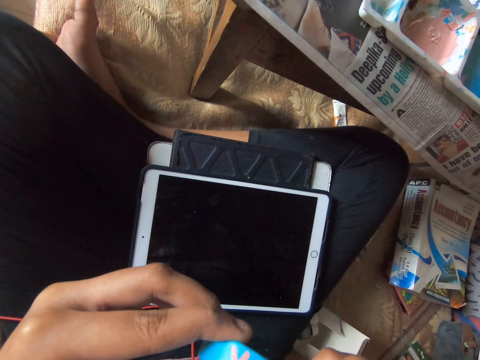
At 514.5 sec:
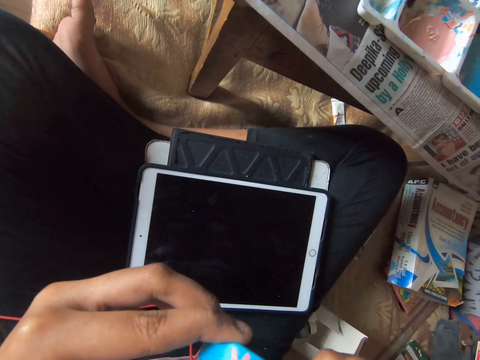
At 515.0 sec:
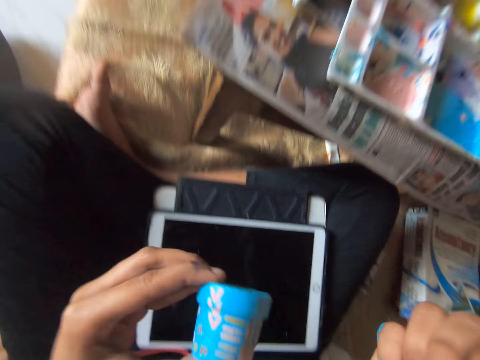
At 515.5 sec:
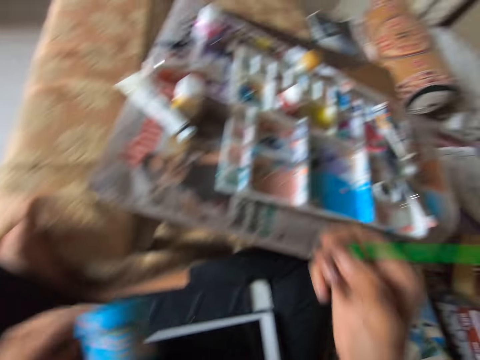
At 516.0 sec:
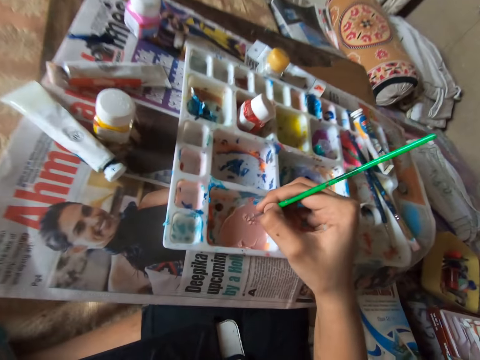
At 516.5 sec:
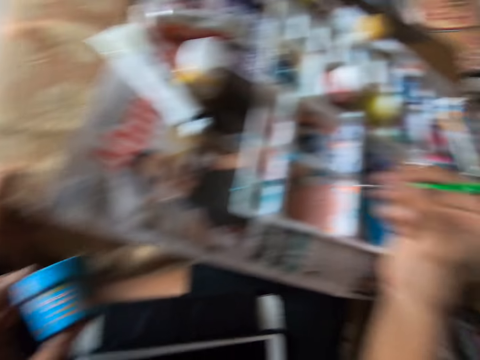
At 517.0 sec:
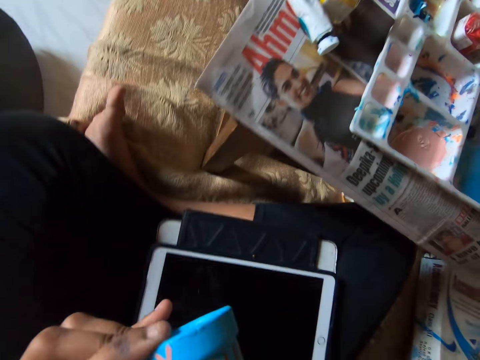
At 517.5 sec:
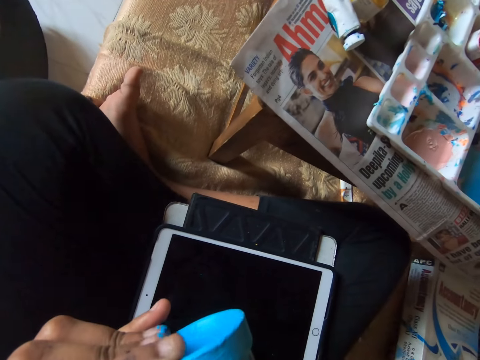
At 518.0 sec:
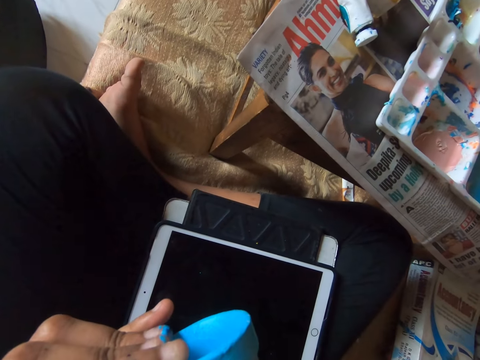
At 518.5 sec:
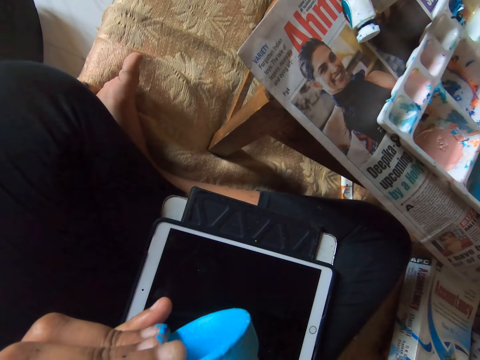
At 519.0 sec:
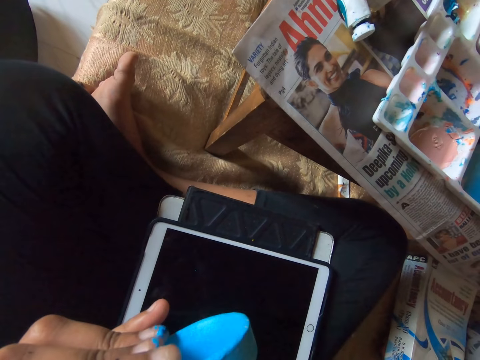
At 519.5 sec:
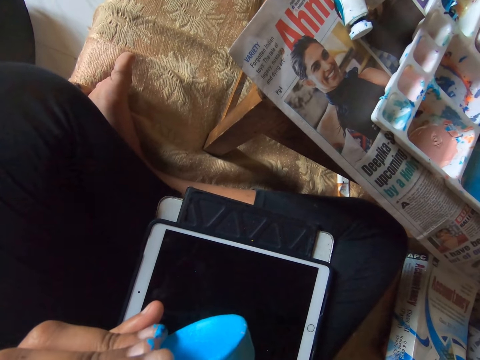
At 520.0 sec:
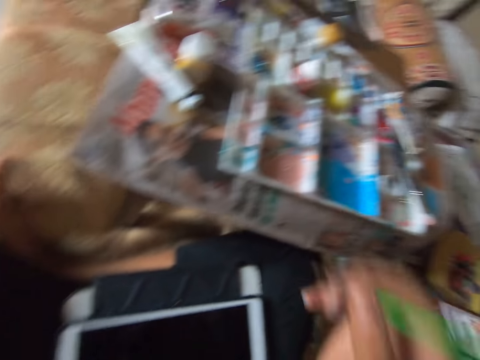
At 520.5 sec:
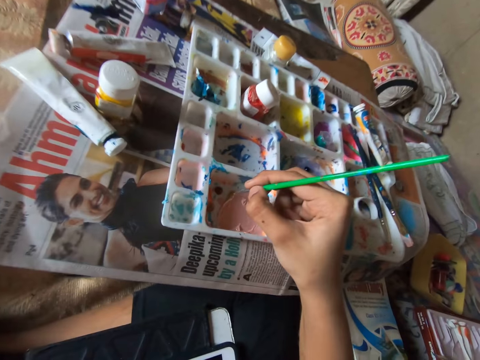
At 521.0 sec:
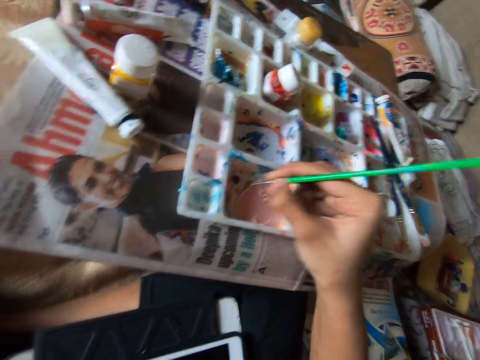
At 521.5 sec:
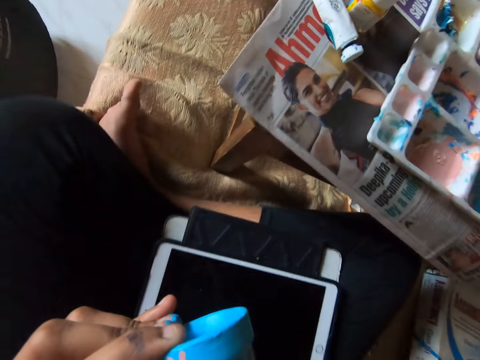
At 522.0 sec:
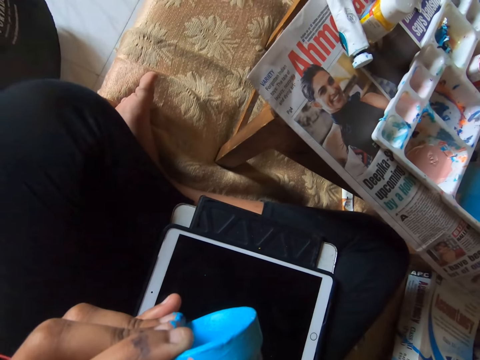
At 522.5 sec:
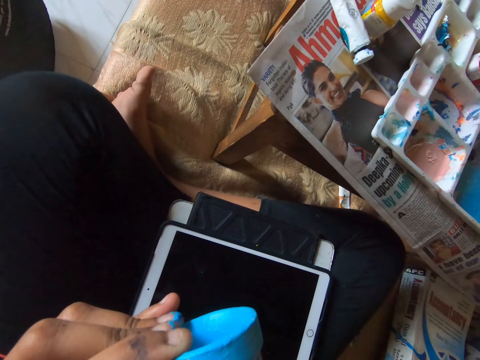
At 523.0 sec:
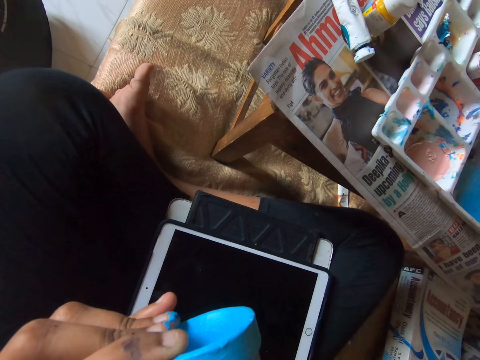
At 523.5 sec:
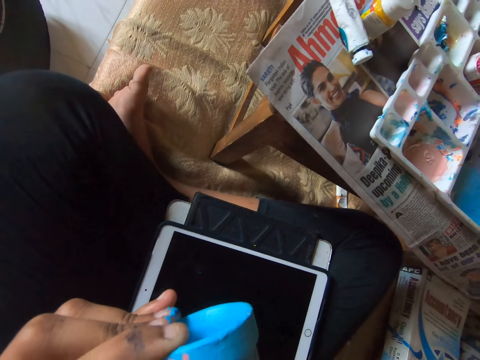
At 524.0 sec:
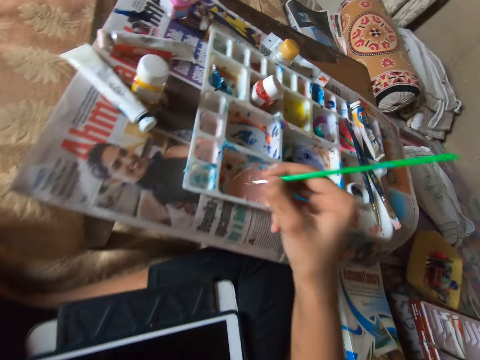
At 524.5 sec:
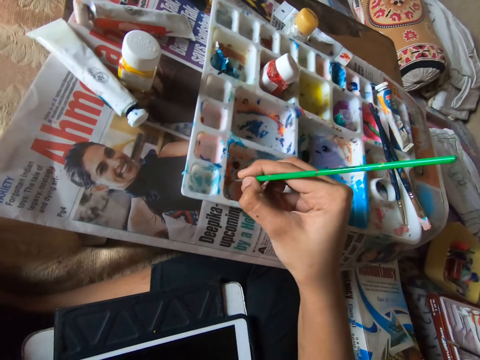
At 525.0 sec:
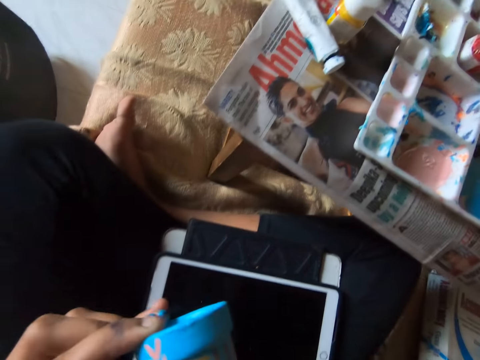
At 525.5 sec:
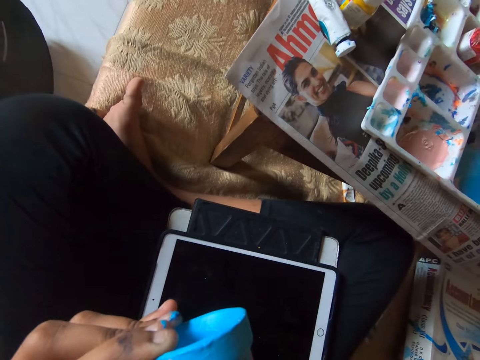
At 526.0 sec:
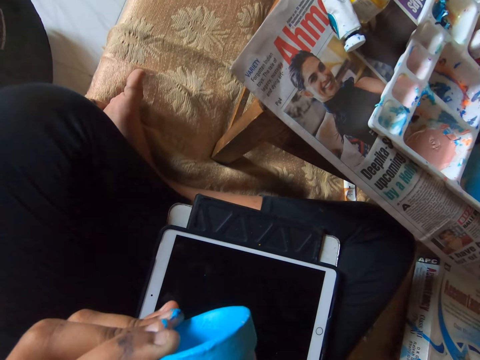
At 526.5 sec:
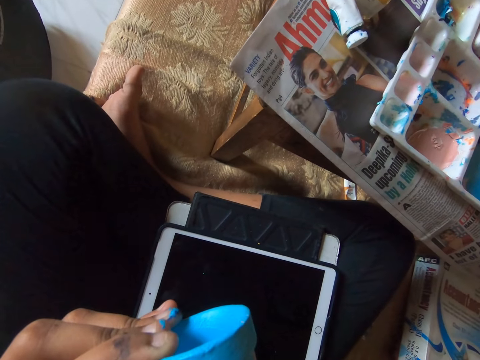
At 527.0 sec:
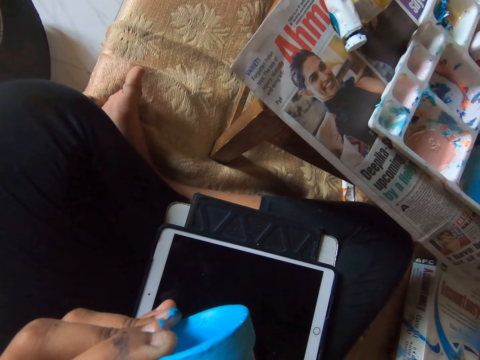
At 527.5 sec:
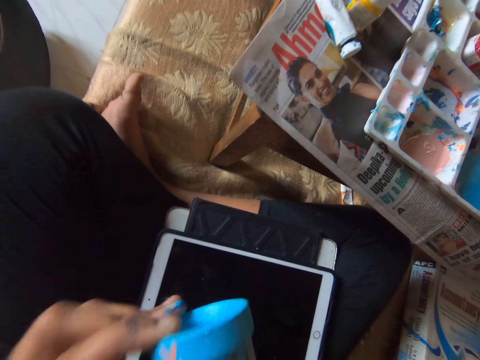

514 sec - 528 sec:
The camera wearer uses the brush to dab paint with his right hand. He designs a small cup in his left hand with a paint brush in his right hand. He uses the brush to dab paint with his right hand. He designs the small cup in his left hand with the paint brush in his right hand. He uses the brush to dab paint with his right hand. He designs the small cup in his left hand with the paint brush in his right hand.

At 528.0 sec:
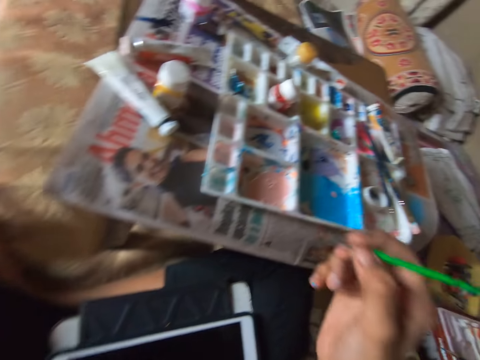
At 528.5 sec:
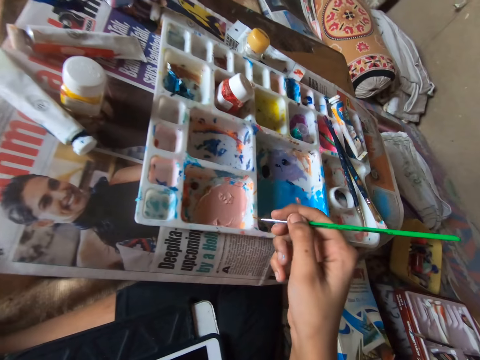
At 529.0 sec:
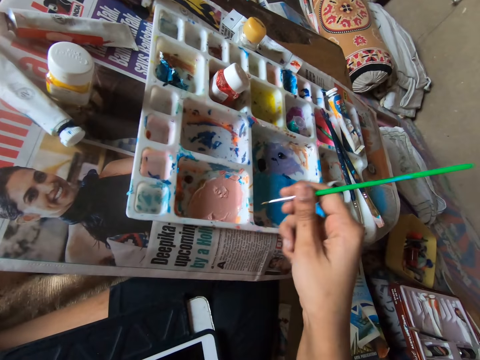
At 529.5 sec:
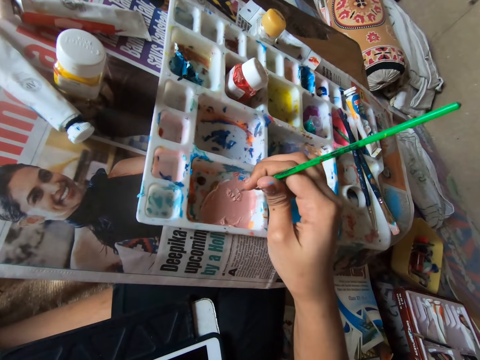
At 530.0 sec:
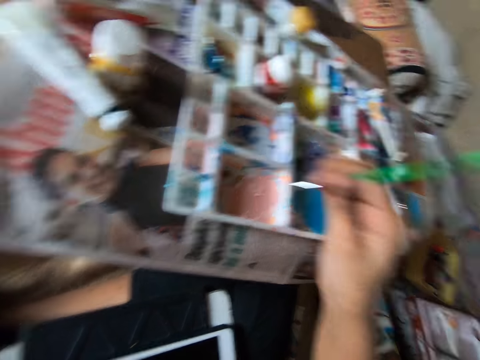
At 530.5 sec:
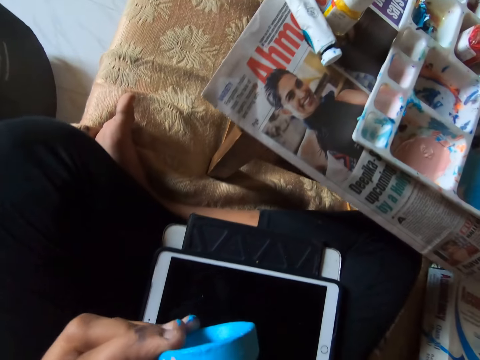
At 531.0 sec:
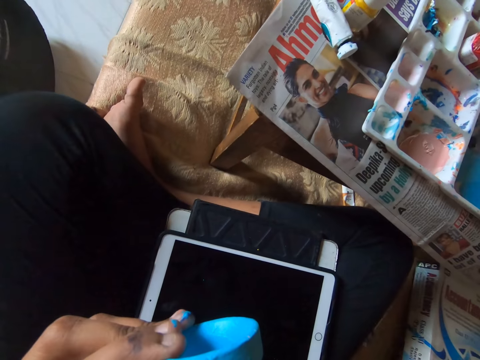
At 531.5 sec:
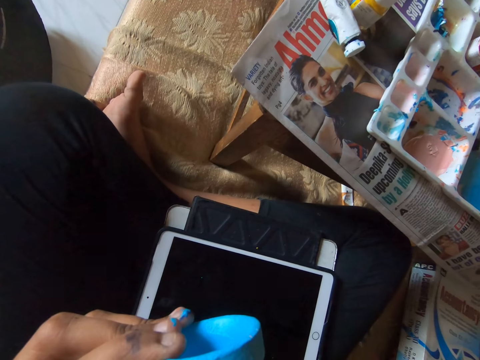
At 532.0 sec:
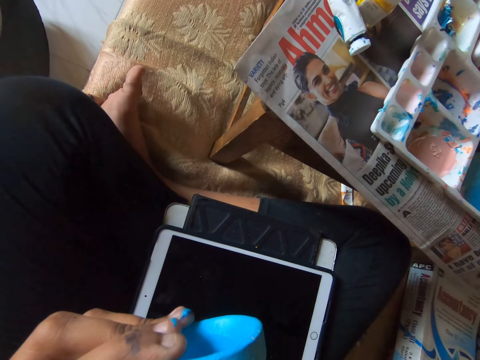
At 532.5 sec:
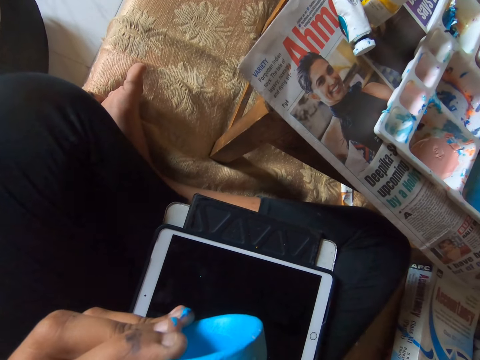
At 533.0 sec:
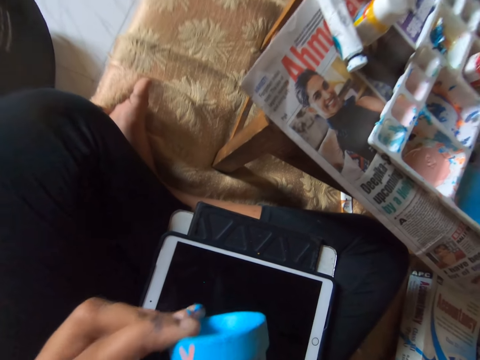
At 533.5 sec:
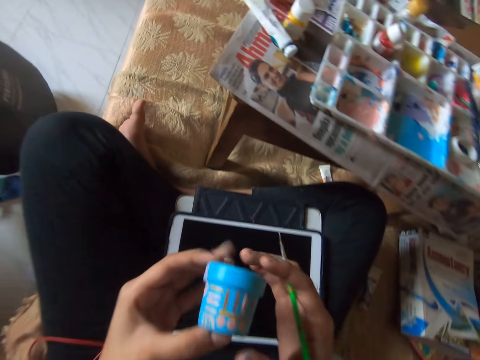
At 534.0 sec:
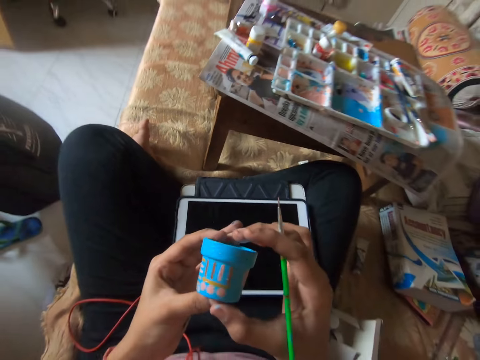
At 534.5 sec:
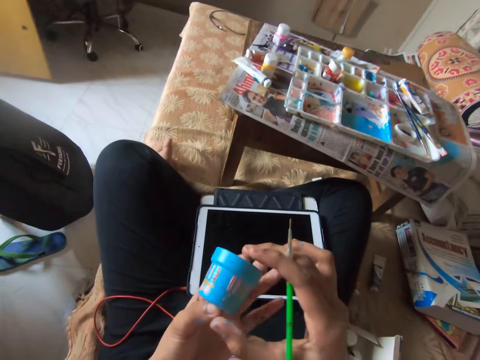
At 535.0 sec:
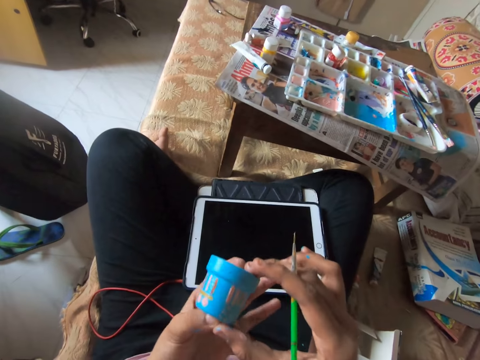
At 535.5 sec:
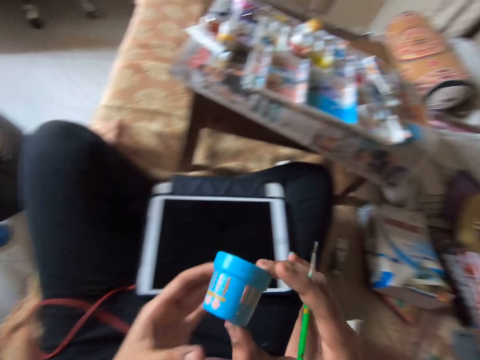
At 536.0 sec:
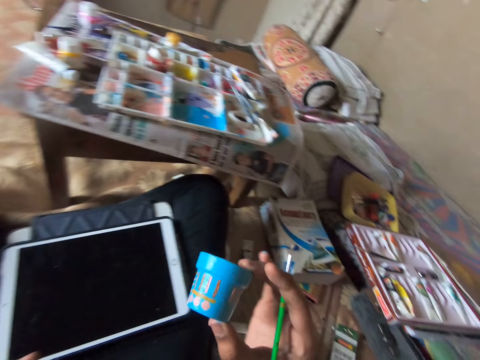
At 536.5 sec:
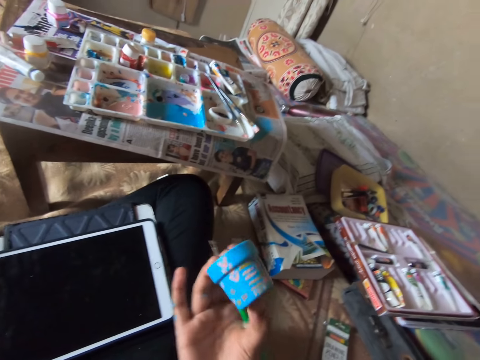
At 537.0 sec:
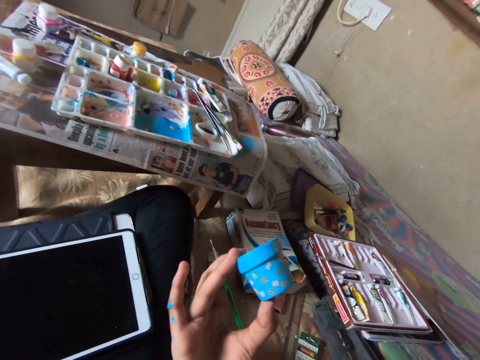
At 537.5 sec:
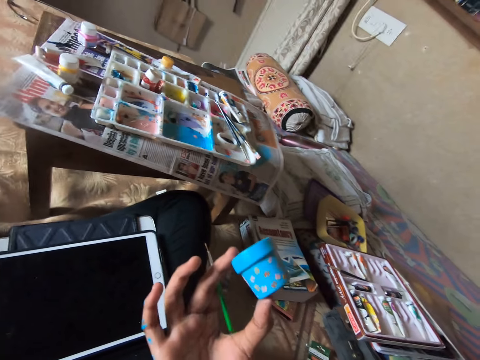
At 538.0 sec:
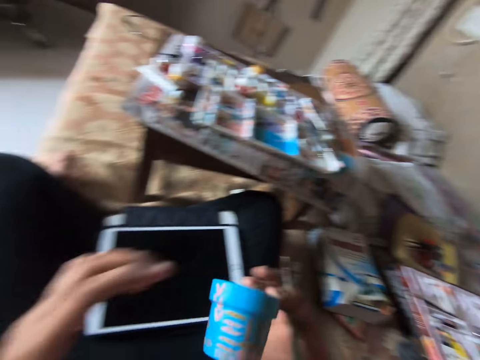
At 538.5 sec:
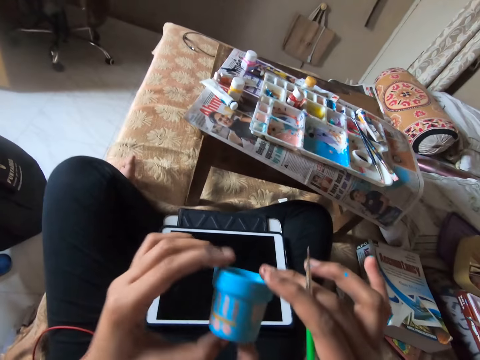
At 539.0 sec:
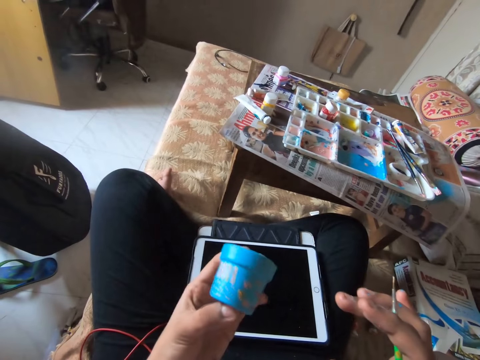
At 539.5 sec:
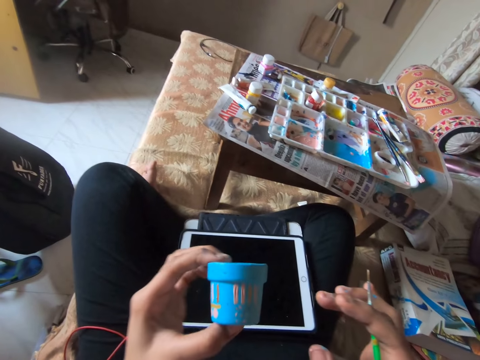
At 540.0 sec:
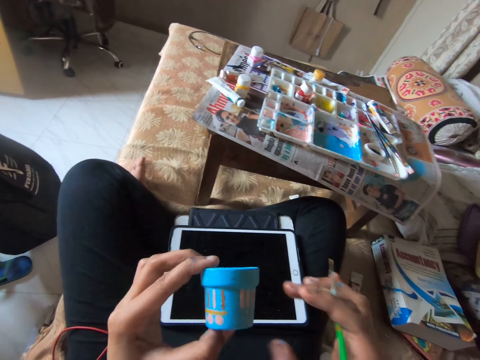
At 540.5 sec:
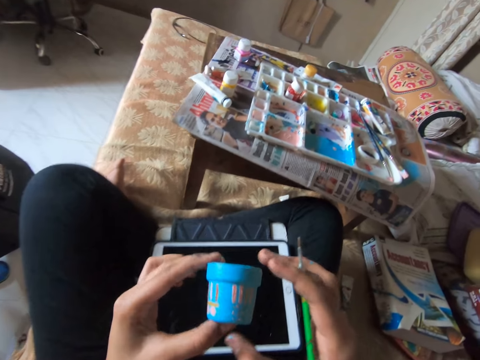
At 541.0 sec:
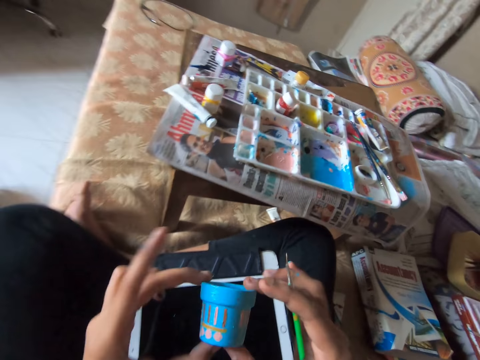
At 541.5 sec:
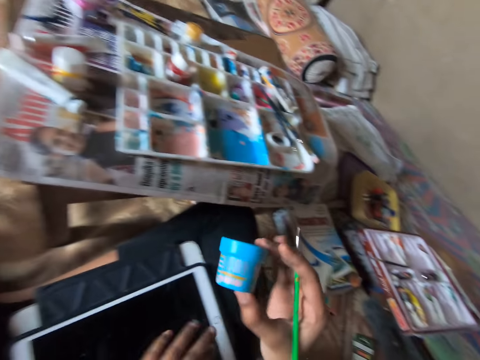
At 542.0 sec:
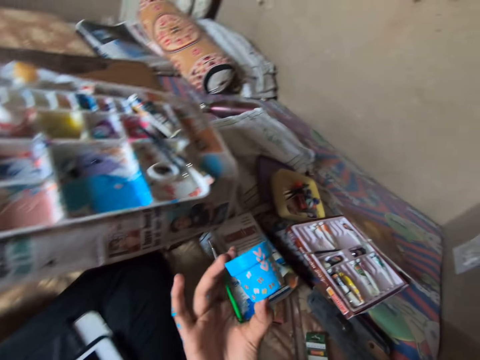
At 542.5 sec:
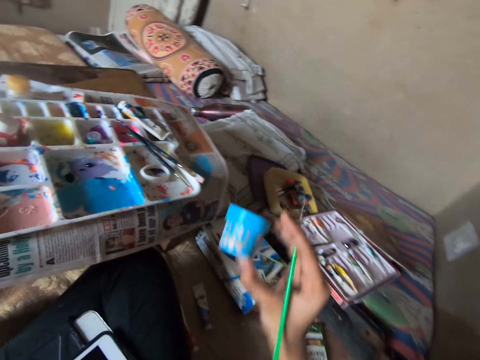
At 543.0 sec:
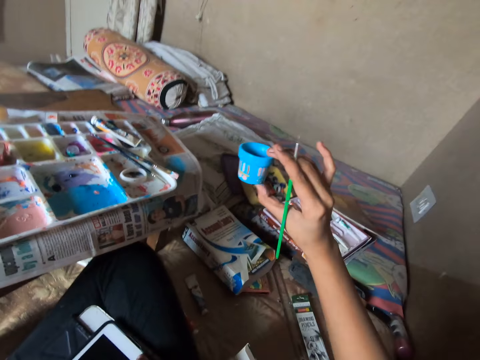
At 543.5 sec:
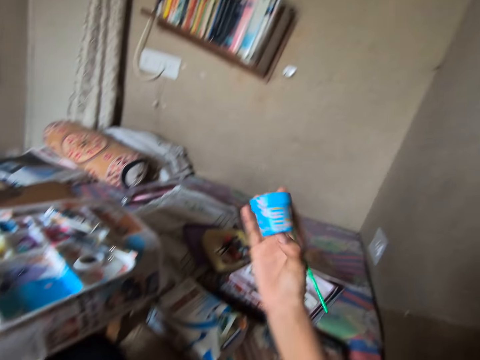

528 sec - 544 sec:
The camera wearer cleans the tip of the brush on the paint palette. He uses the brush to dab paint with his right hand. He designs a small cup or terracotta pot in his left hand with a paint brush in his right hand. He examines the terracotta pot. He moves the cup to his right hand. He moves the cup to his left hand. He moves the cup to his right hand.
